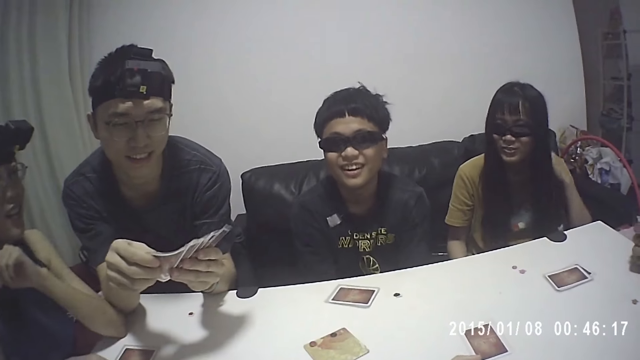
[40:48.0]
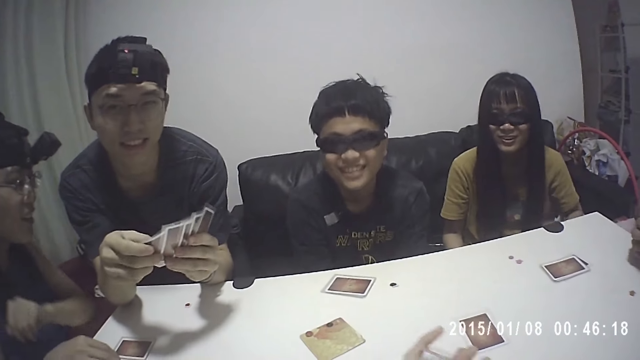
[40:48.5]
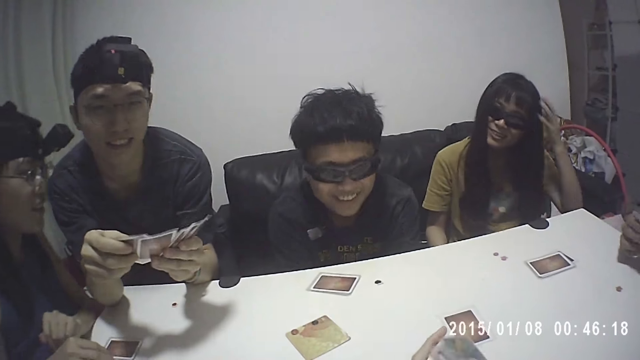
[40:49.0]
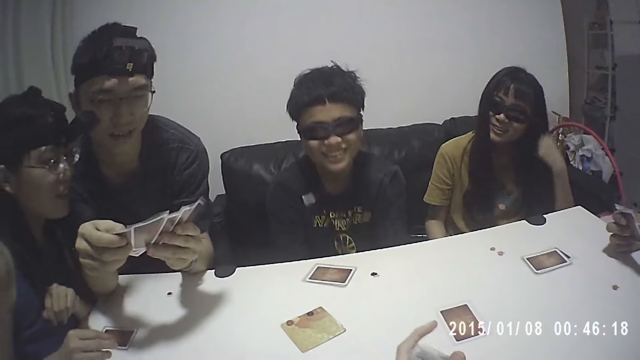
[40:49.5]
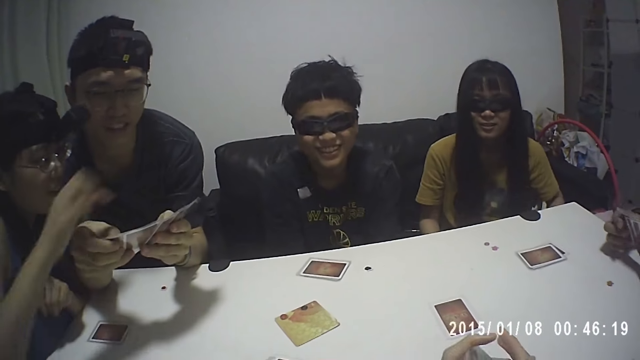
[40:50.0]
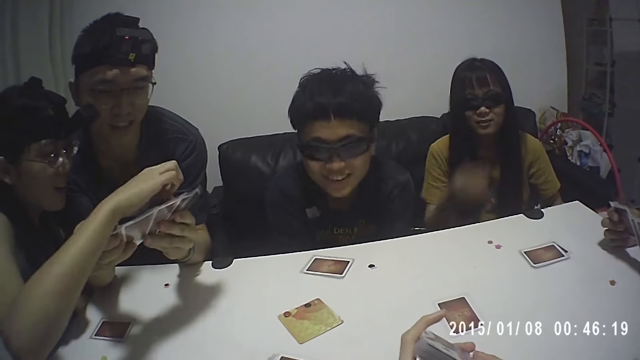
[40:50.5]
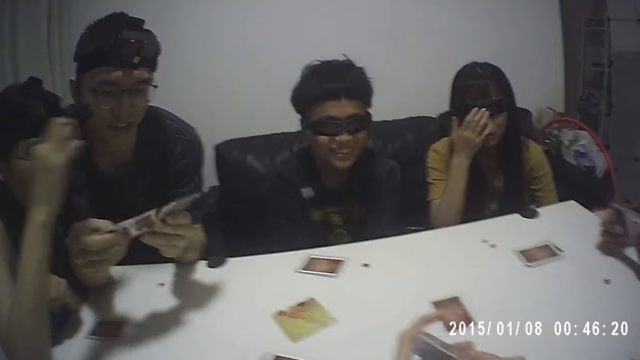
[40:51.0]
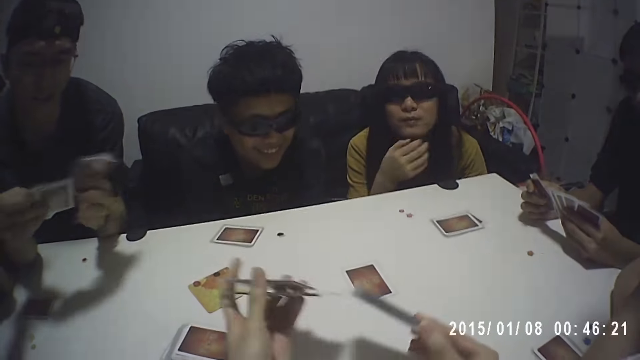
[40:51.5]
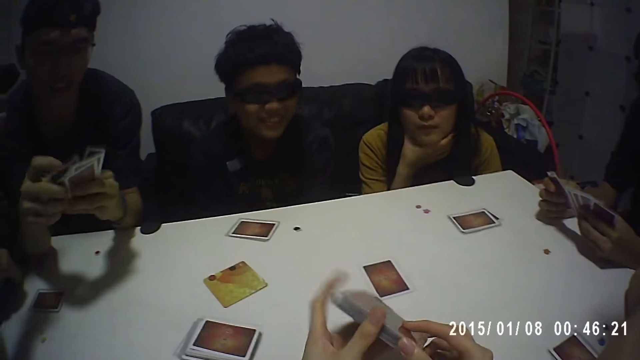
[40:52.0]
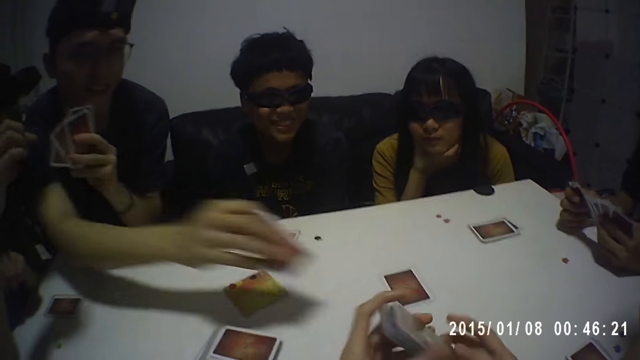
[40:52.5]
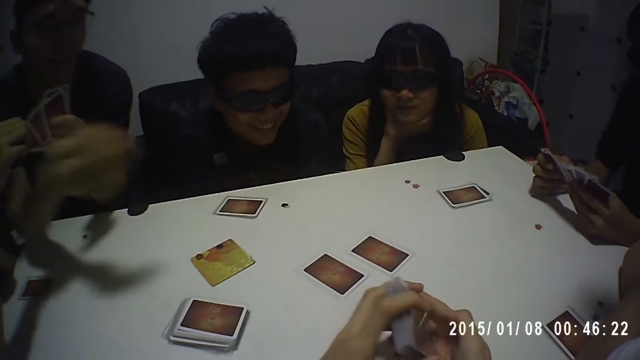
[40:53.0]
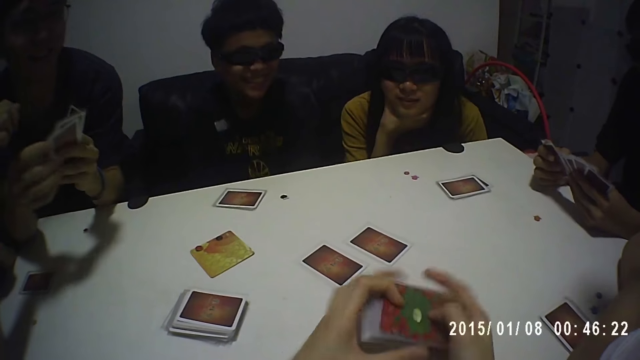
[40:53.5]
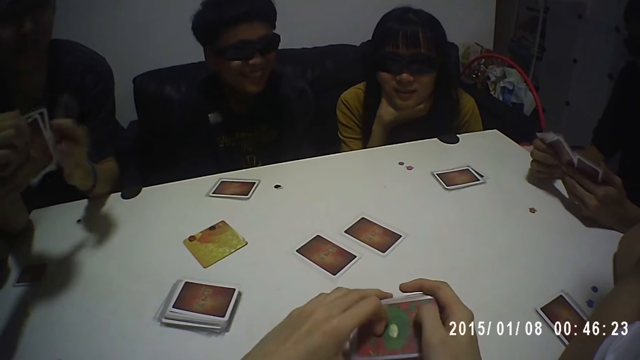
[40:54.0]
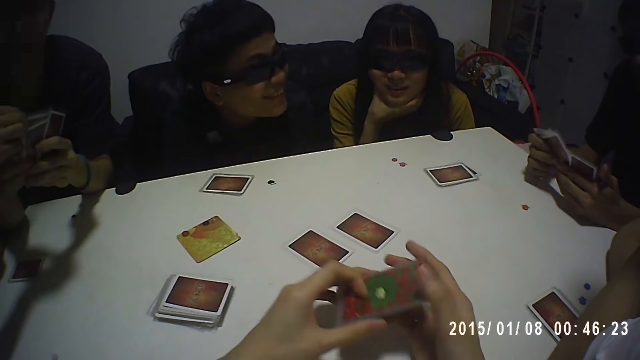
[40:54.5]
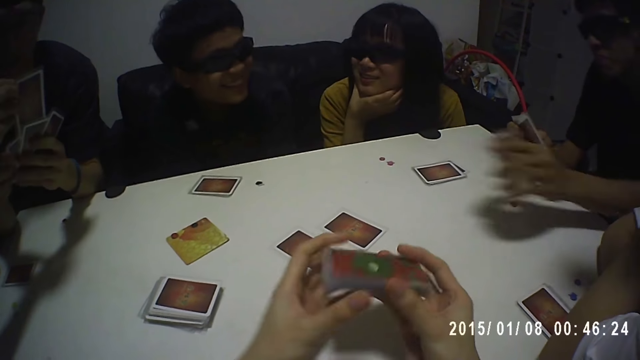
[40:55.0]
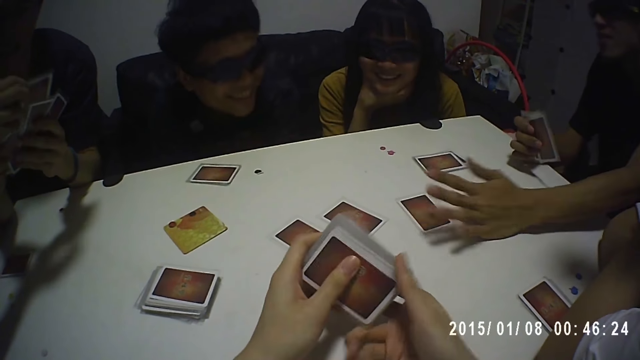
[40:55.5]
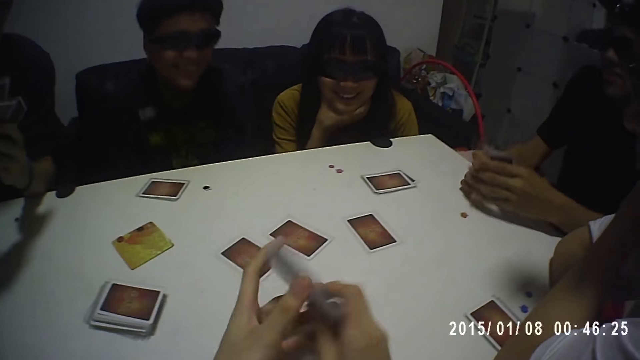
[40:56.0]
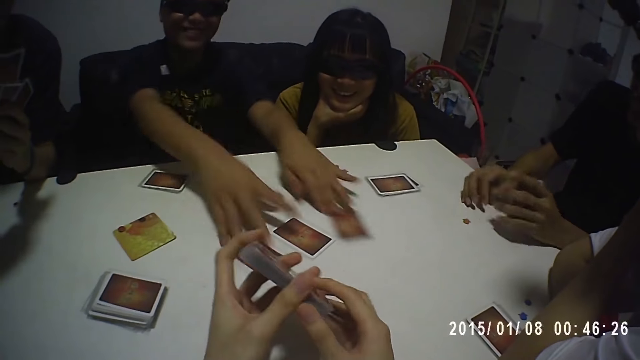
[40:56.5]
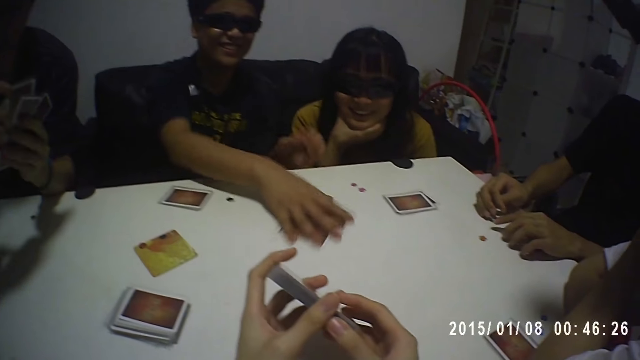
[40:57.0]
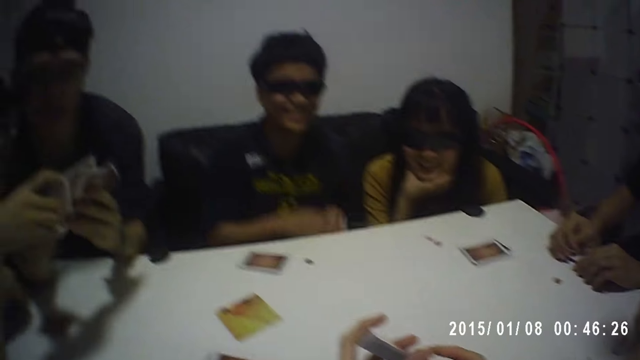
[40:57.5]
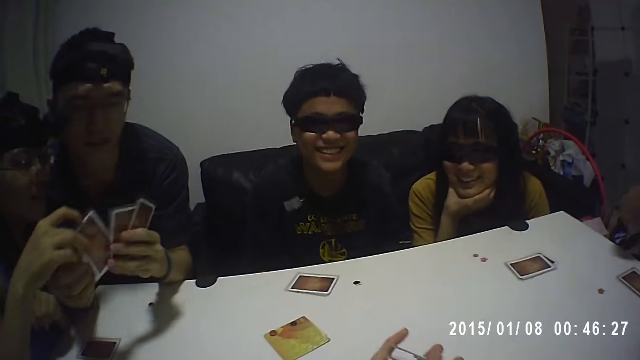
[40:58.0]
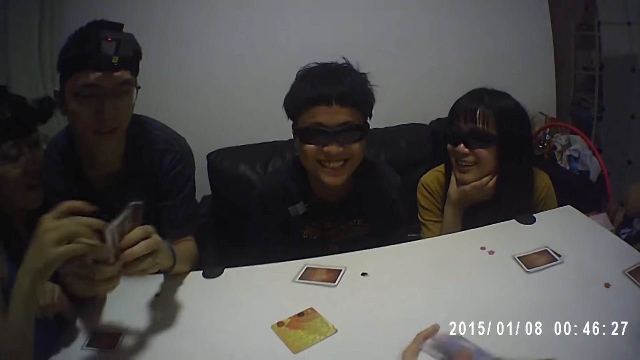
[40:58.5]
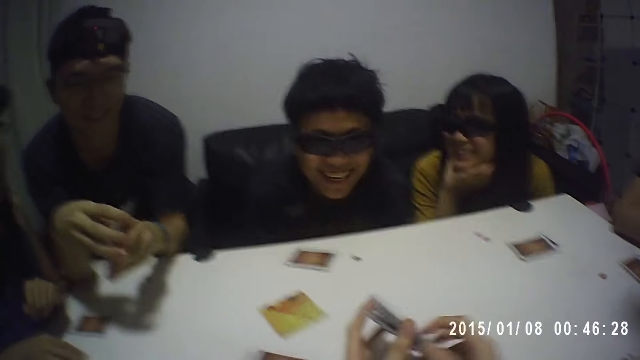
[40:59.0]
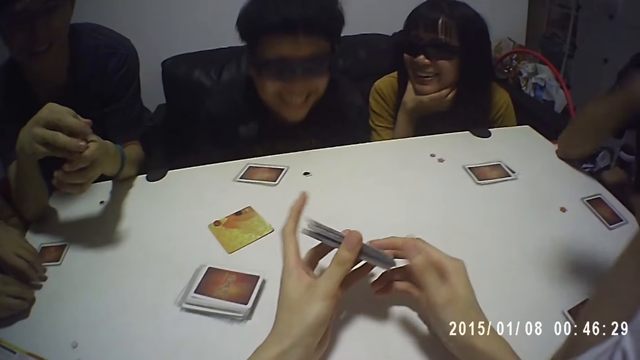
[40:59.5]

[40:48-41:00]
A lady touches a man's cards. Another lady adjusts the glasses on her face. The man drops a card on the table with his right hand. The other lady stares at the cards on the table. Another man drops a card on the table with his right hand. The camera wearer turns the cards in his hands. A third man packs the cards from the table with both hands. The first lady shuffles the cards in the first man's hands.

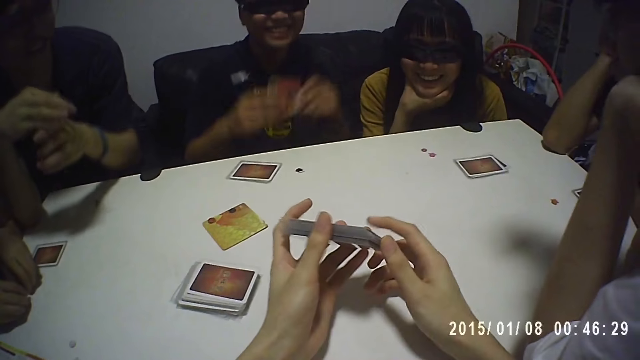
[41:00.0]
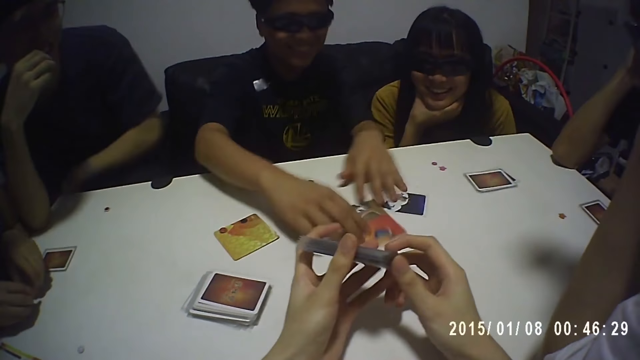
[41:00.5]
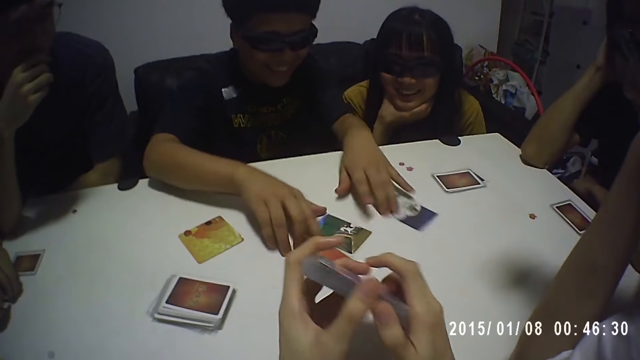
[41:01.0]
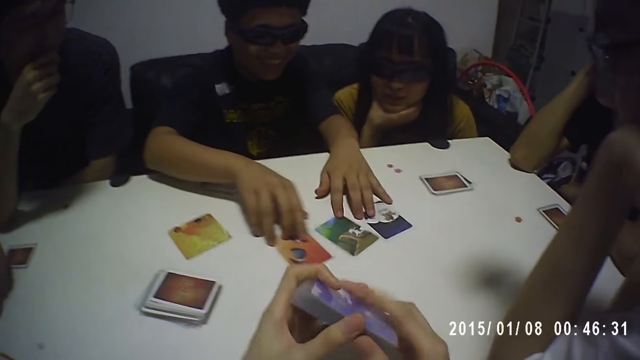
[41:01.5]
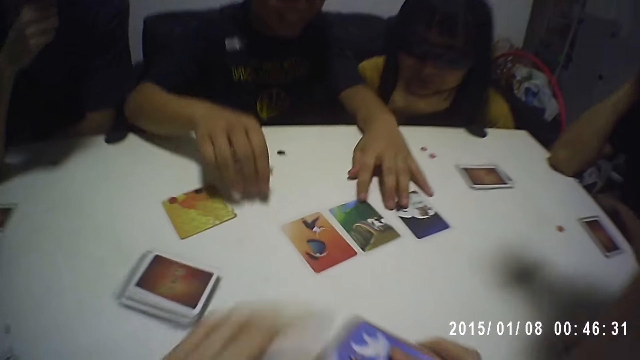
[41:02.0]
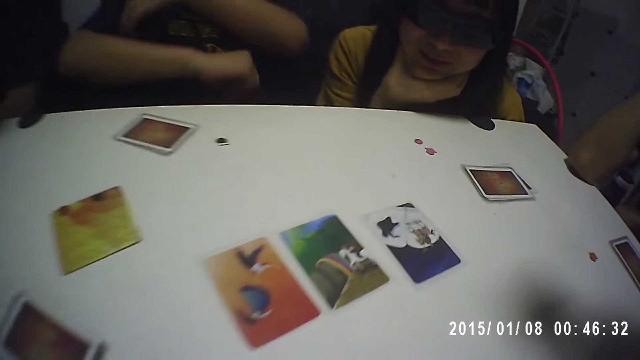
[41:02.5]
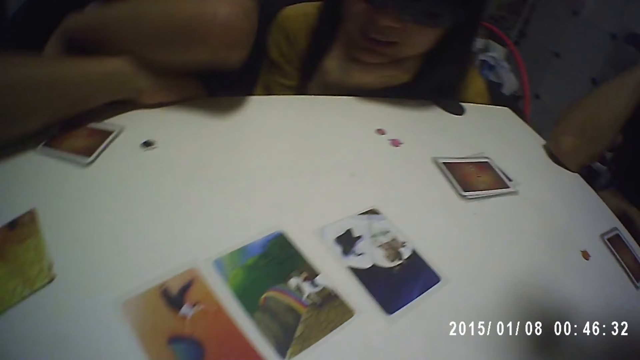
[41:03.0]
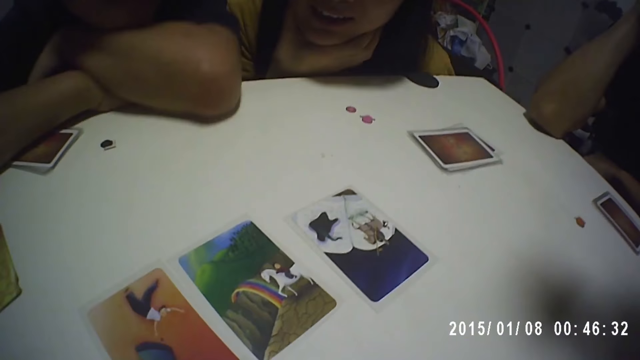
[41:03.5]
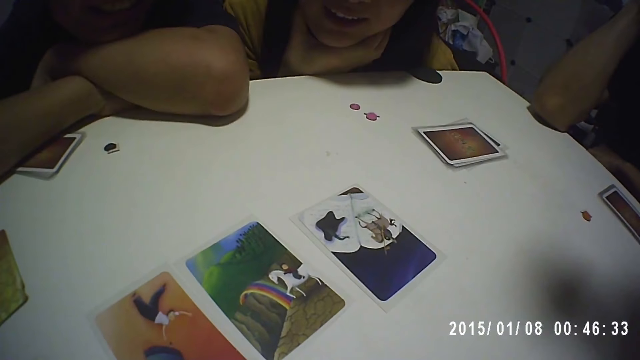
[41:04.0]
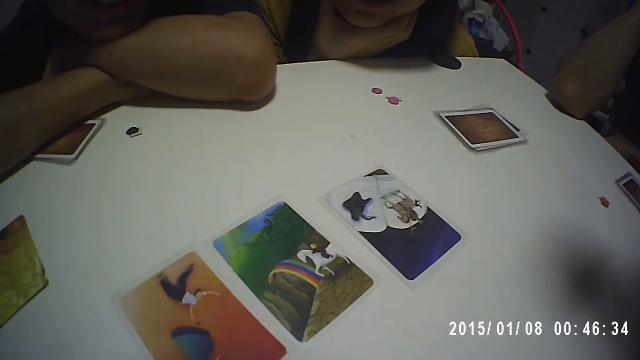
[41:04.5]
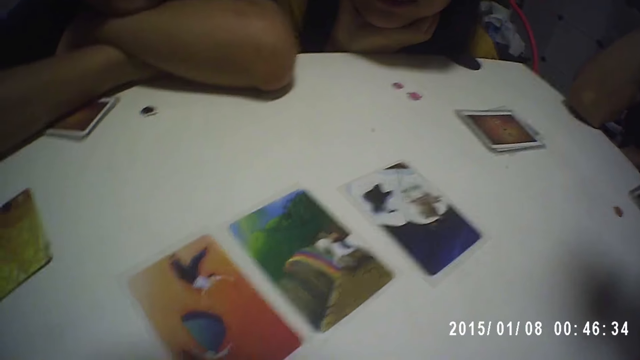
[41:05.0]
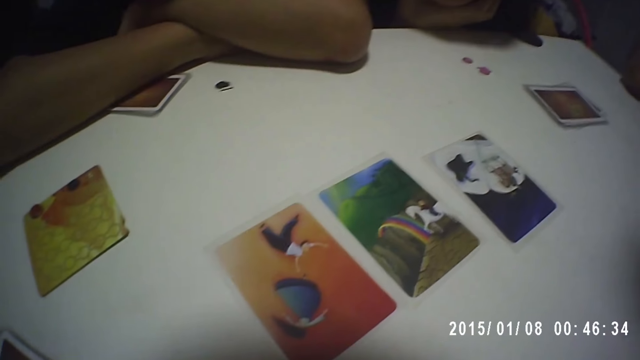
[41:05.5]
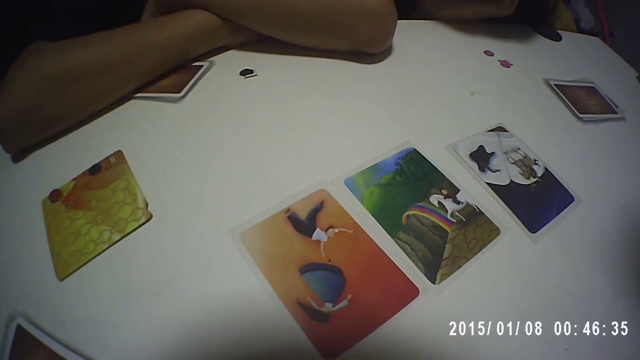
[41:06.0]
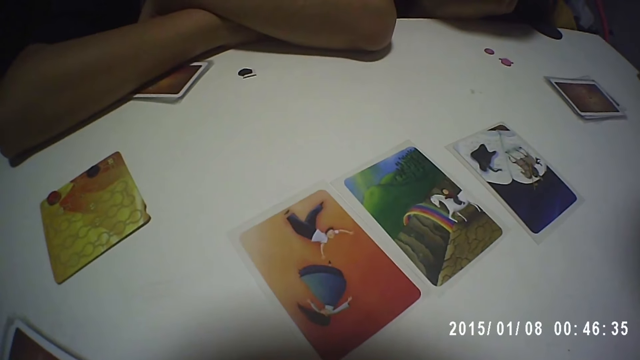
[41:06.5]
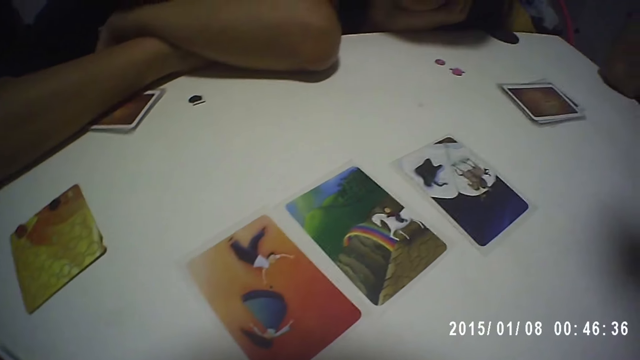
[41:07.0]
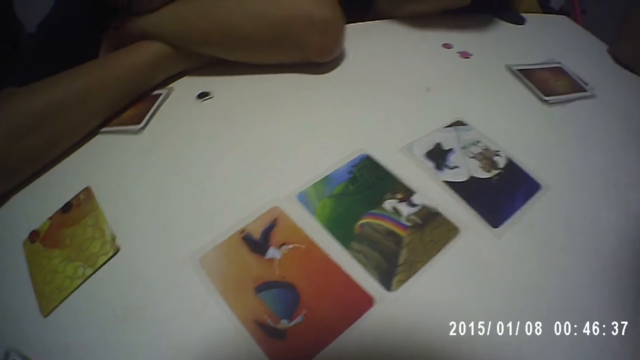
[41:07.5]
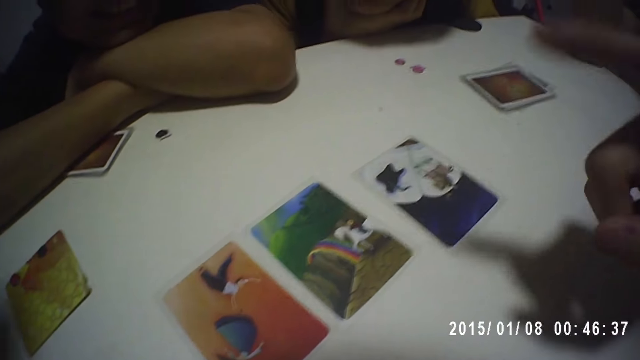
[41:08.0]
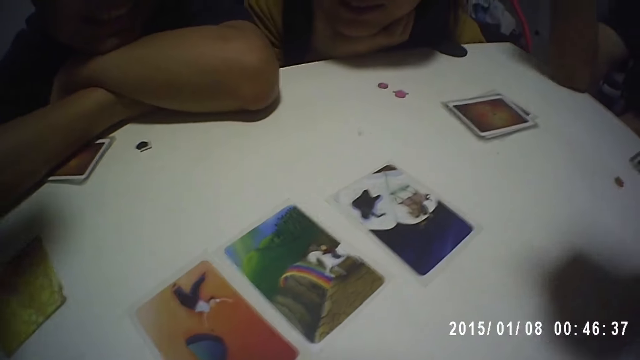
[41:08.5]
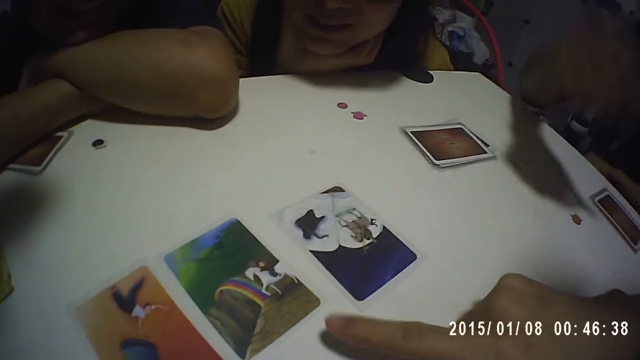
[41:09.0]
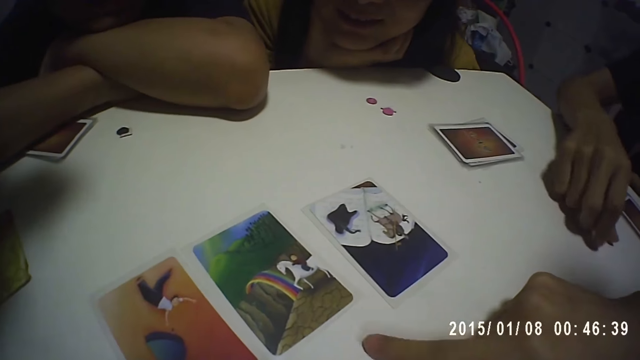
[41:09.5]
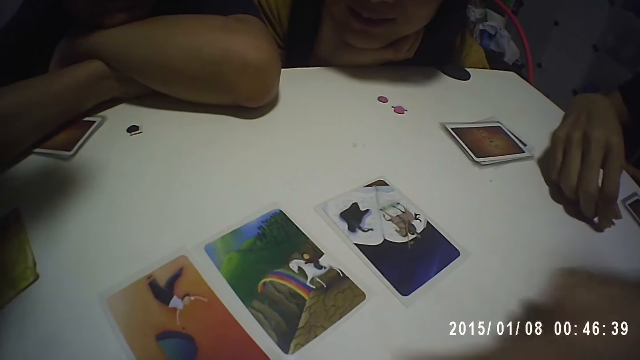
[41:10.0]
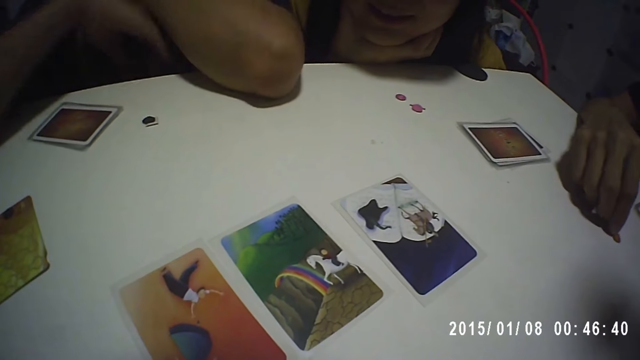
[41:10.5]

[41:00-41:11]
A man aligns the cards in his hands. Another man drops the cards on the table with both hands and spreads the cards on the table. The camera wearer stares closely at the cards on the table. A third man finger points the cards on the table. A fourth man holds a sticker on the table.
